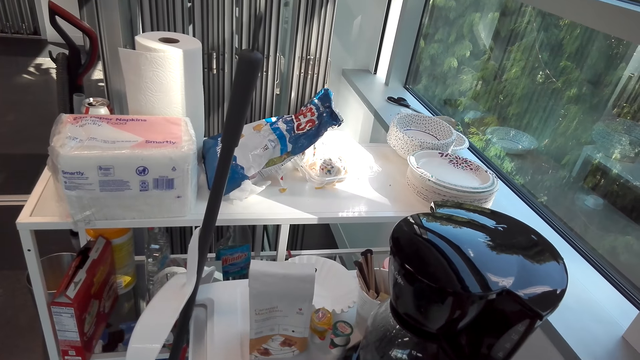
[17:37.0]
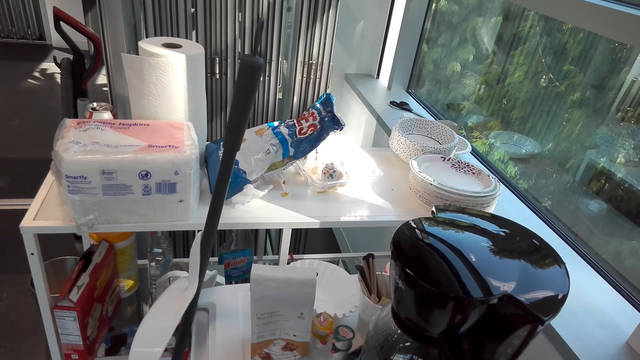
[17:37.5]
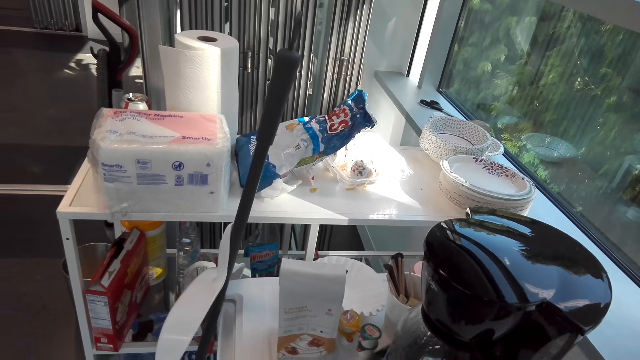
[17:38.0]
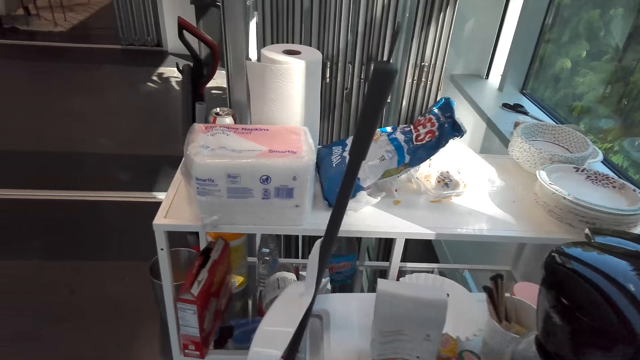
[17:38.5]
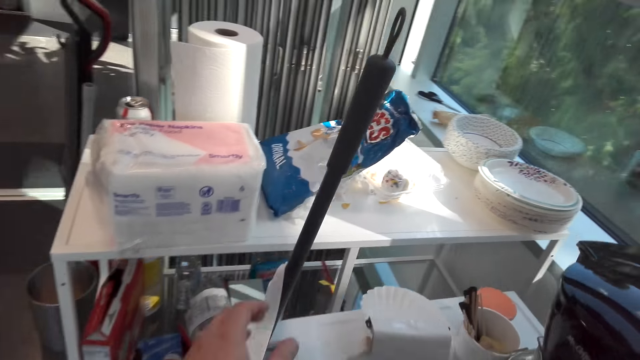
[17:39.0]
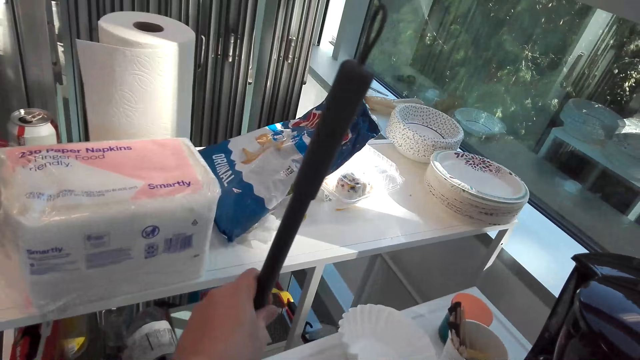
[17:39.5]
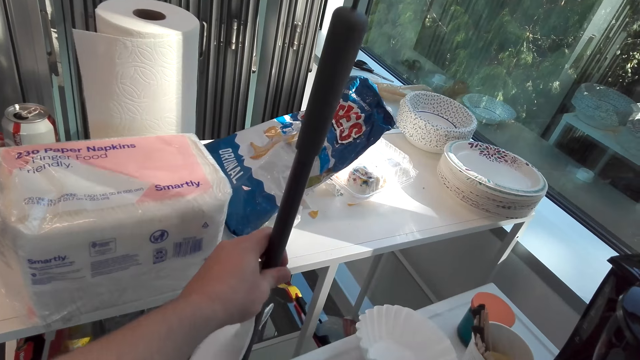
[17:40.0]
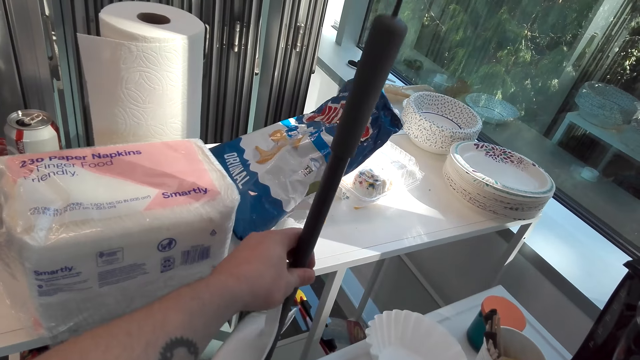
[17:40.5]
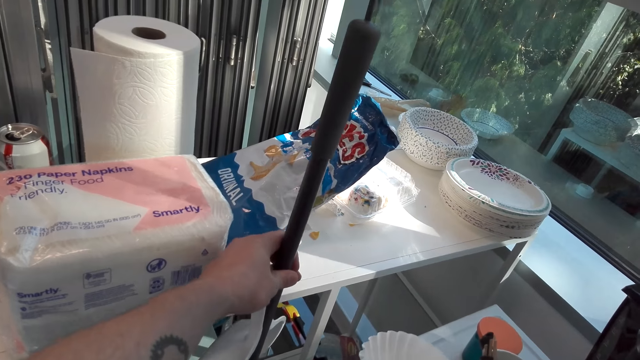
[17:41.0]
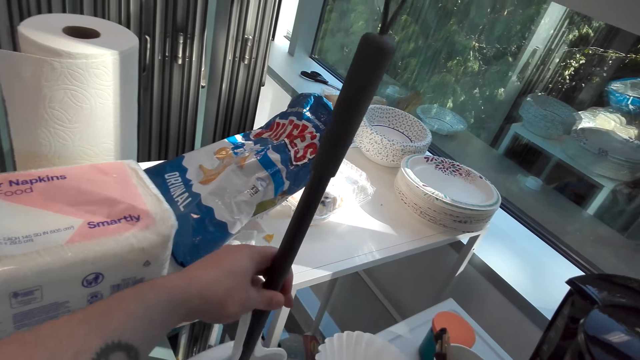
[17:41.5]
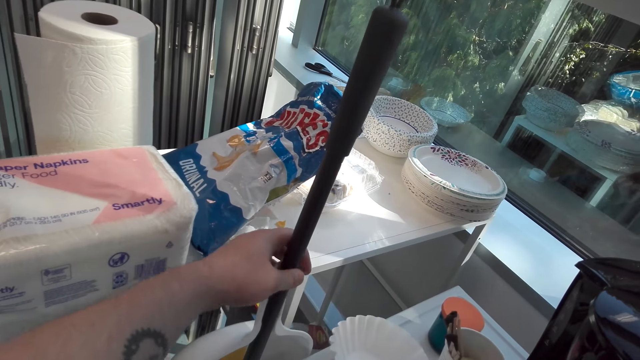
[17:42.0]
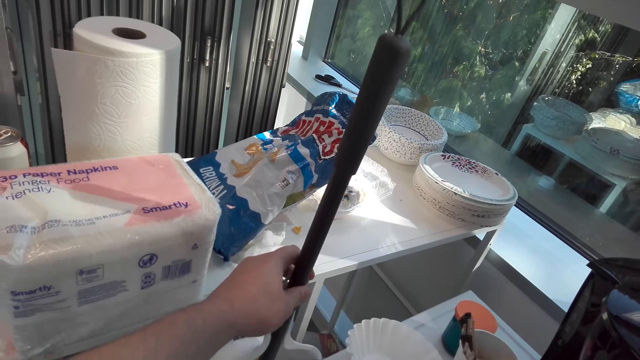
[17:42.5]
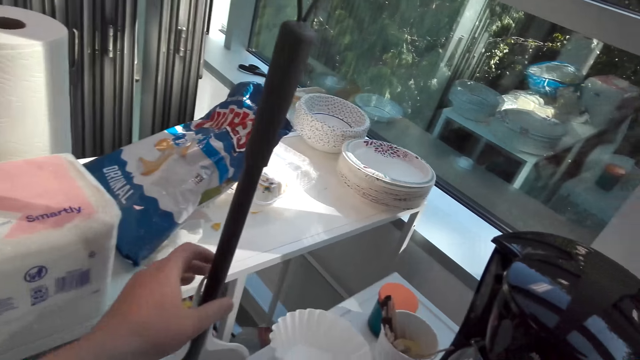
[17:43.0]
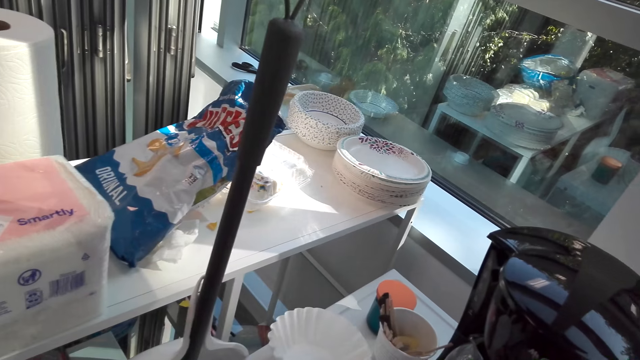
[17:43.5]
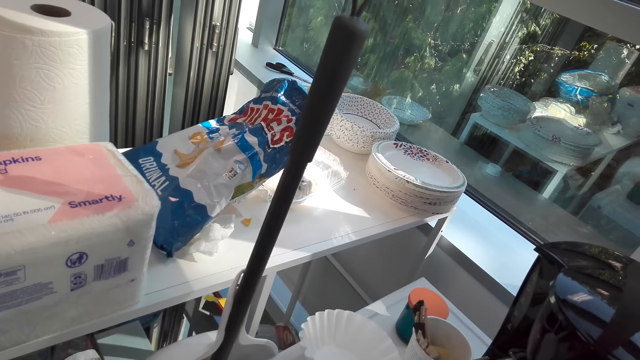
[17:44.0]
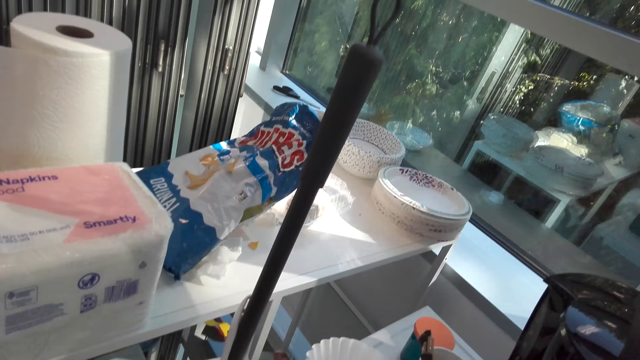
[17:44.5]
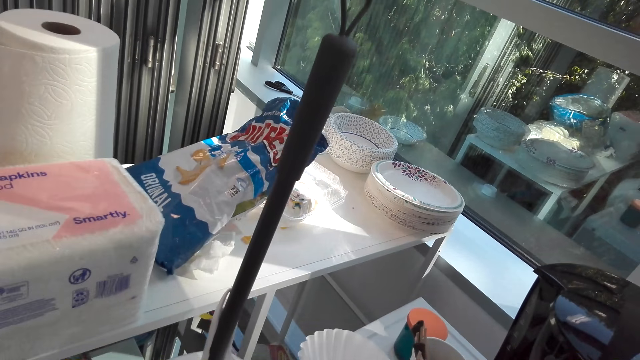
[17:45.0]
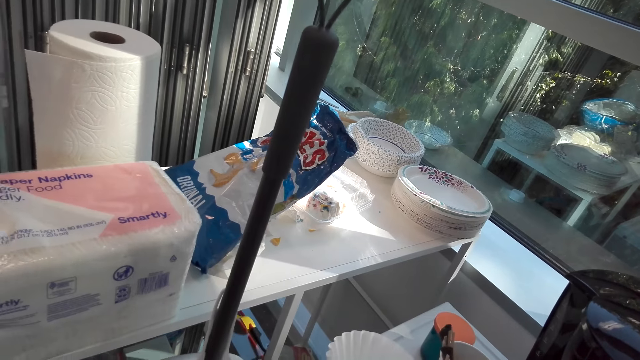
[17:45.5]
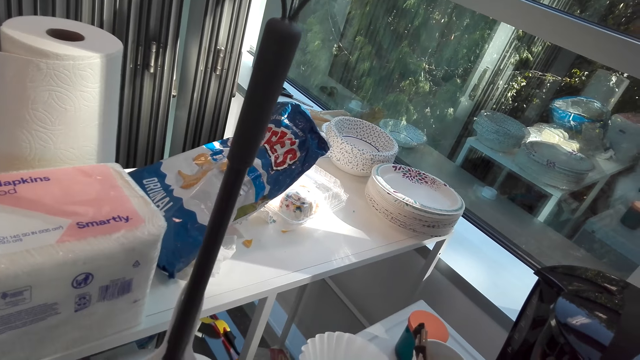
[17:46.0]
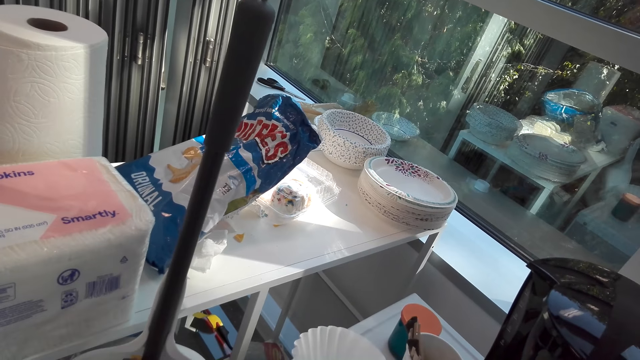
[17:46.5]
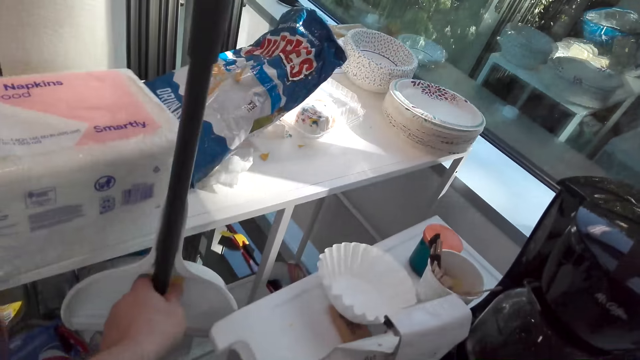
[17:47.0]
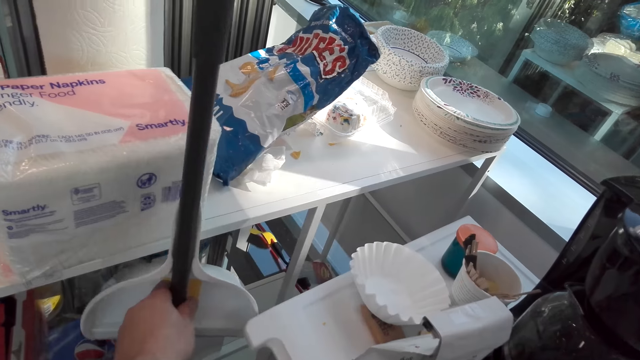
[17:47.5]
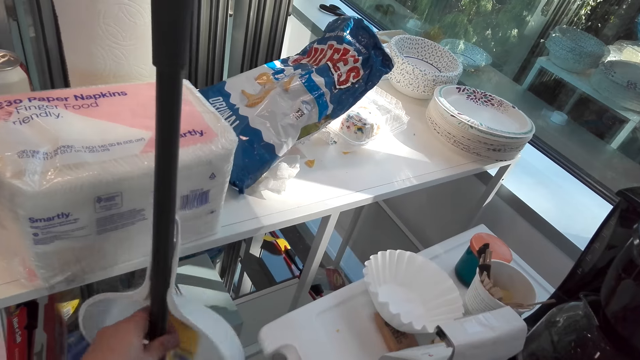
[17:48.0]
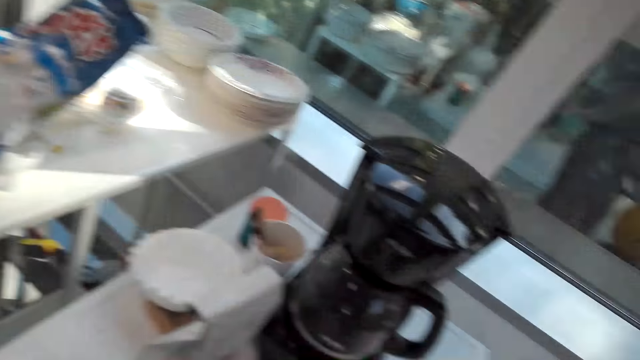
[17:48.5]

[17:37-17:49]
The camera wearer moves the dust pan. They move the broom.

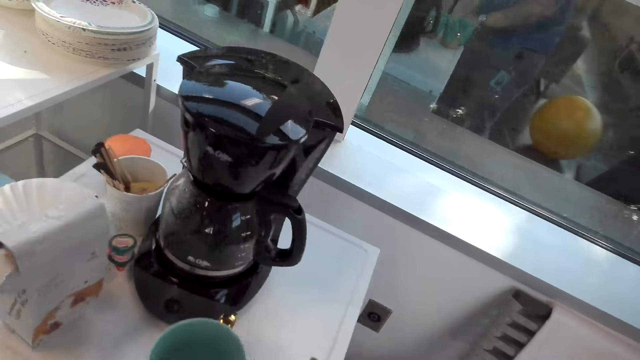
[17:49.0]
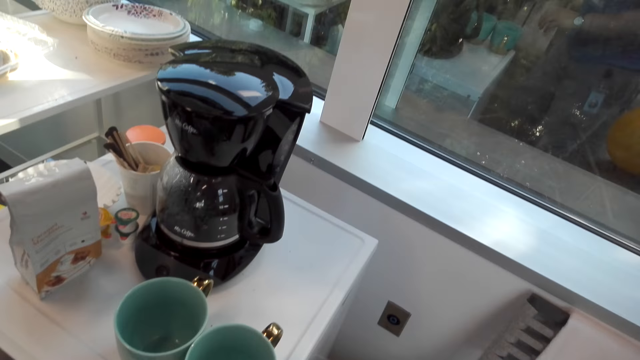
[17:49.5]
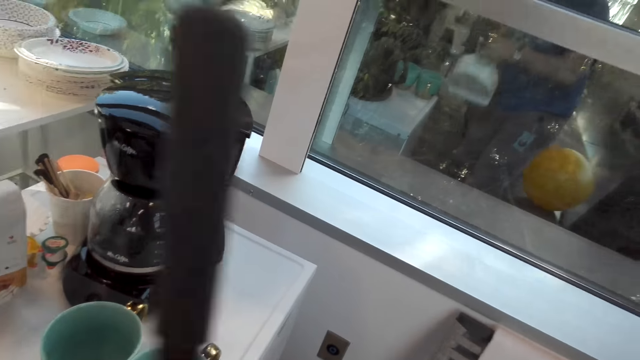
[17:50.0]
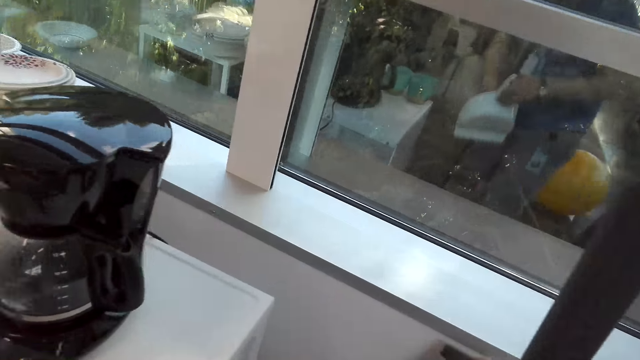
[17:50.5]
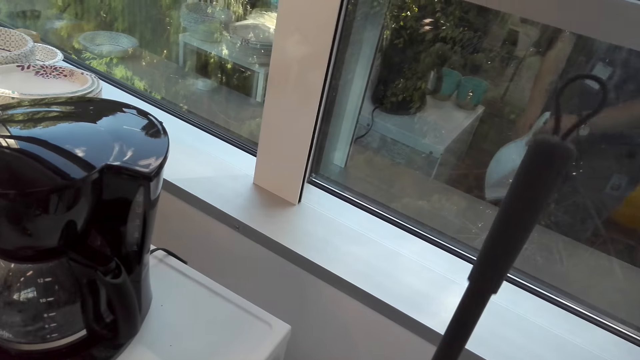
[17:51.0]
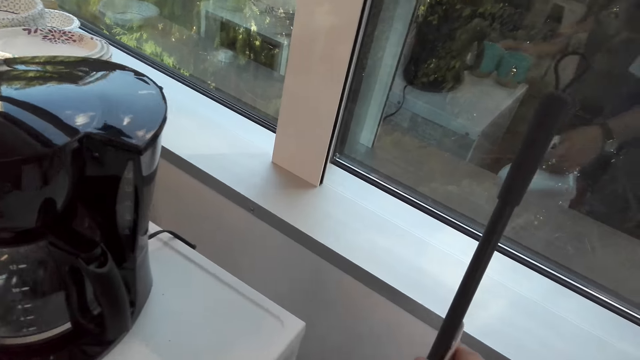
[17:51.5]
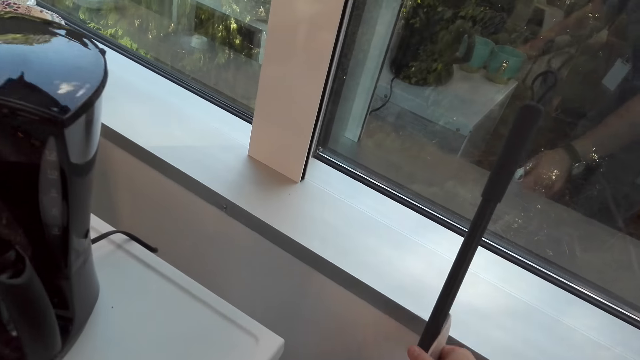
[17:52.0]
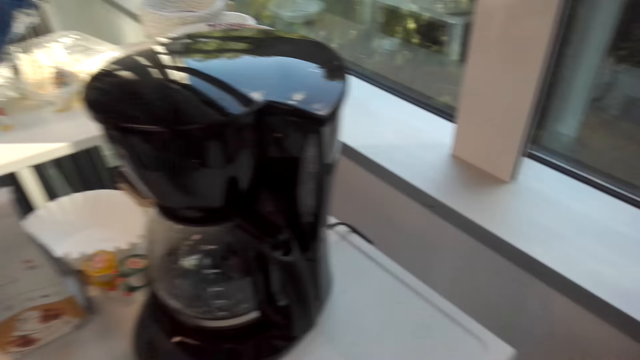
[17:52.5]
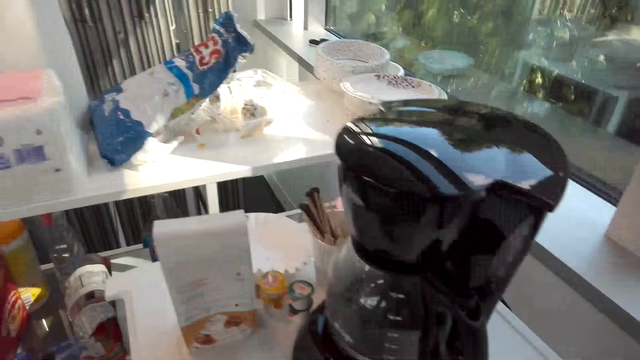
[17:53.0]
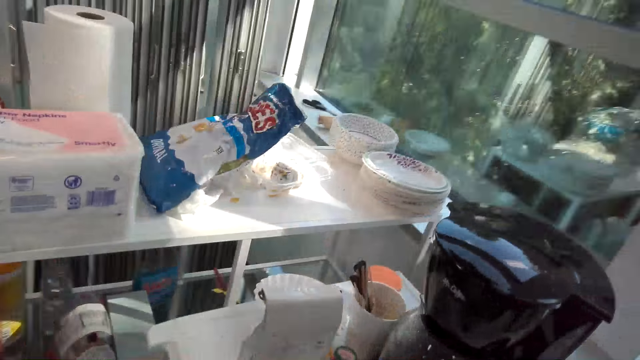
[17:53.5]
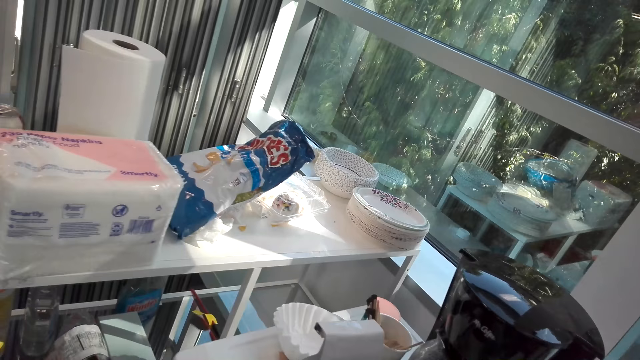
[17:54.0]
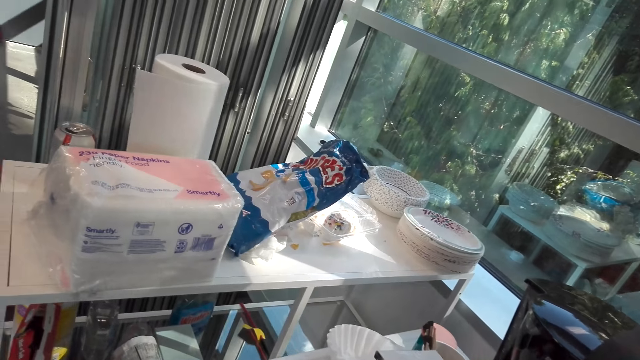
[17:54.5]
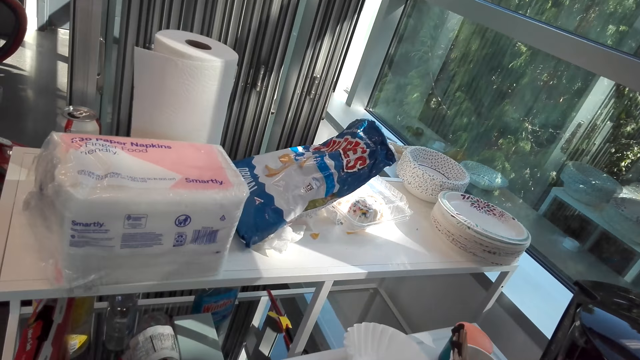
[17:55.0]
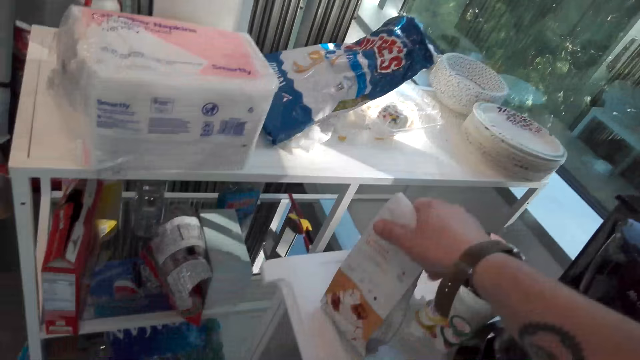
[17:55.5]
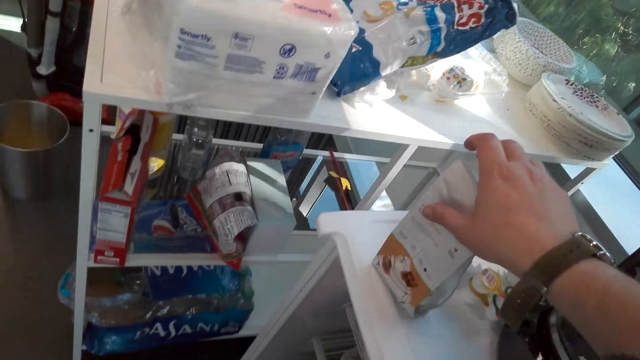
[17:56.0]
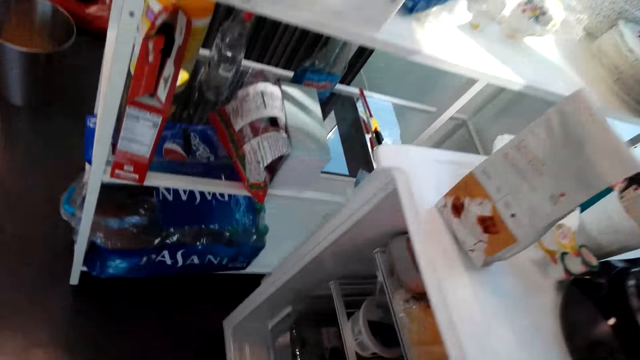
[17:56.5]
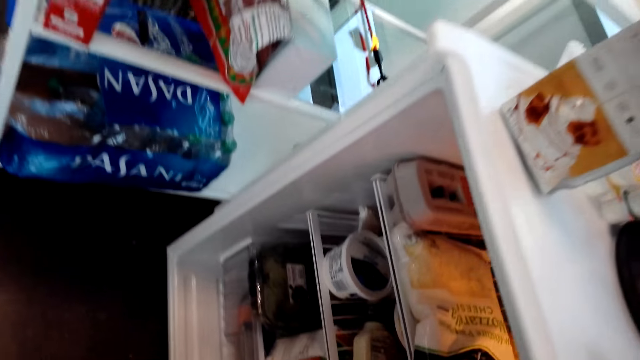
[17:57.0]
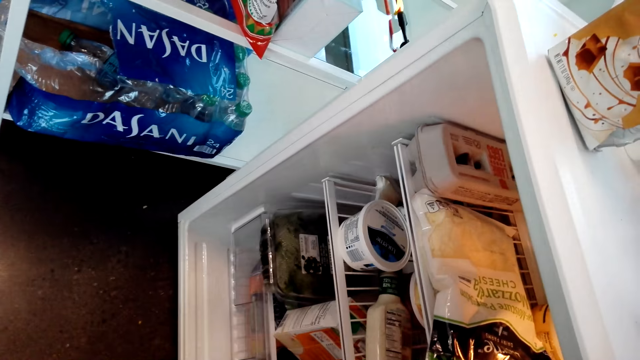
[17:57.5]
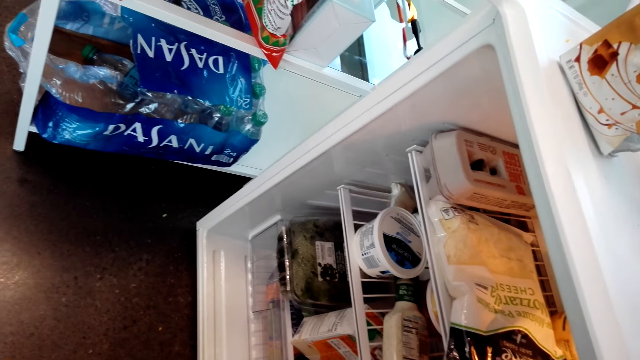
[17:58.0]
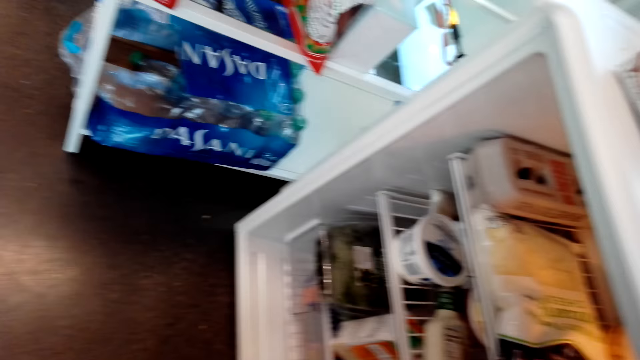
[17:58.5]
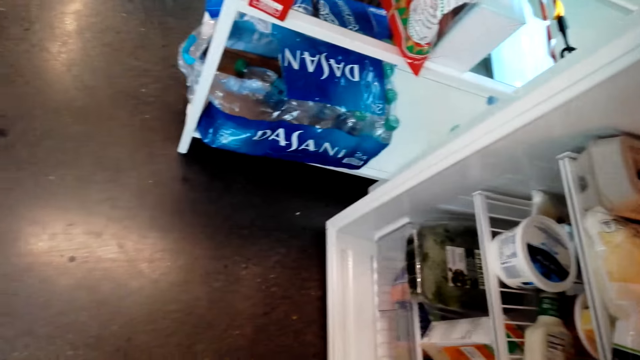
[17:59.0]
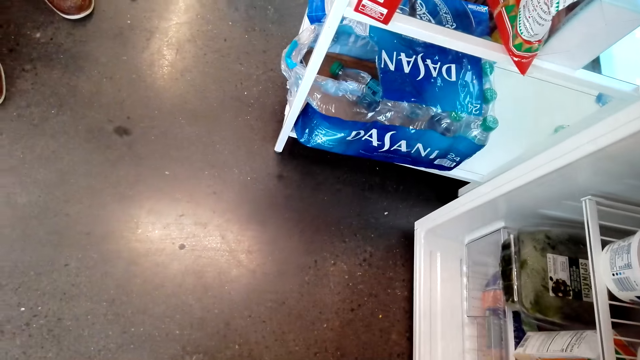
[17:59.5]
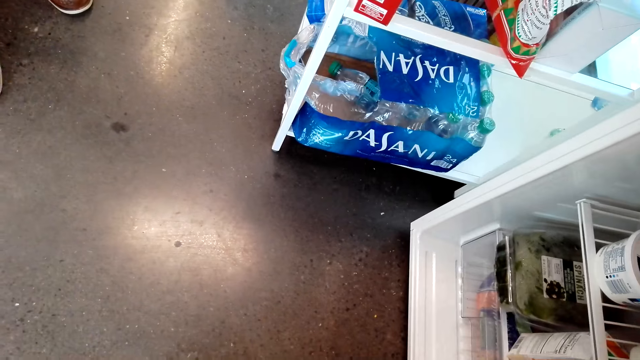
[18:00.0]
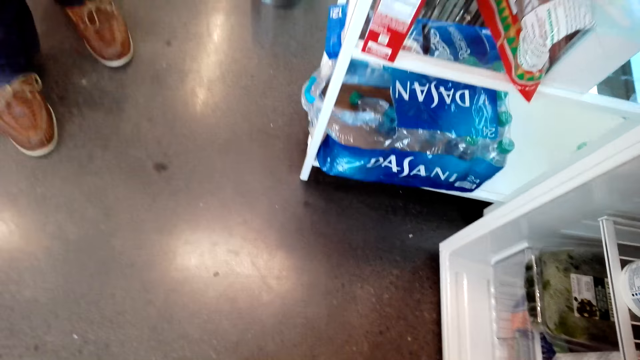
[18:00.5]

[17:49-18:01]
The camera wearer puts the dust pan aside. They touch the creamer. They look in the fridge.
